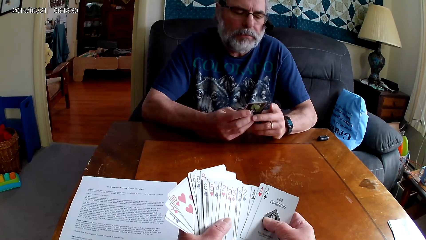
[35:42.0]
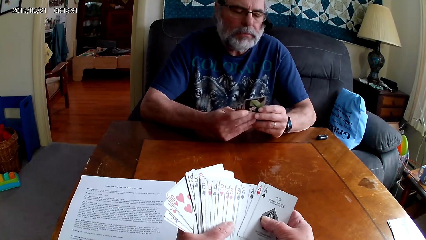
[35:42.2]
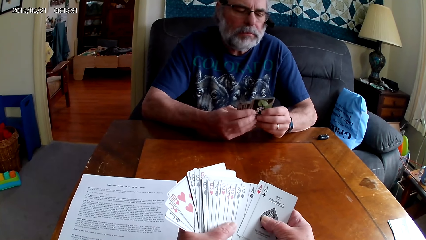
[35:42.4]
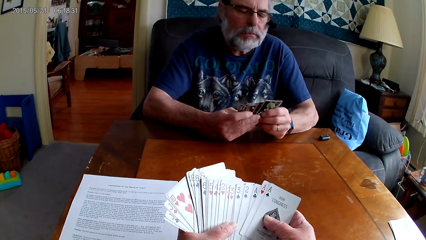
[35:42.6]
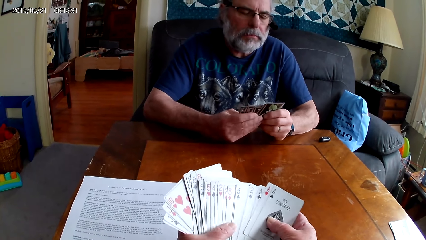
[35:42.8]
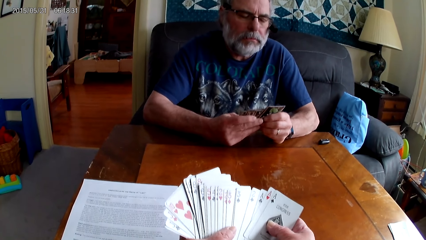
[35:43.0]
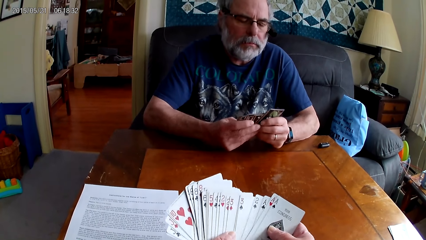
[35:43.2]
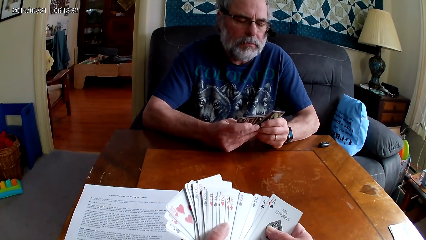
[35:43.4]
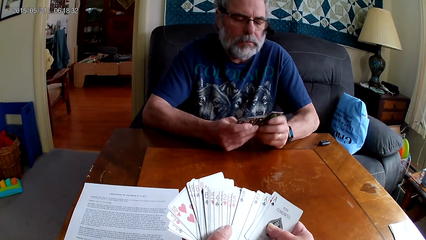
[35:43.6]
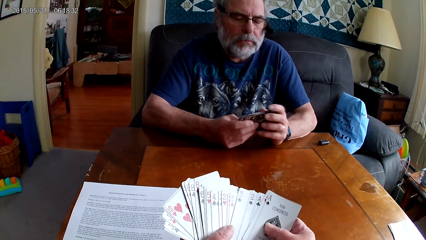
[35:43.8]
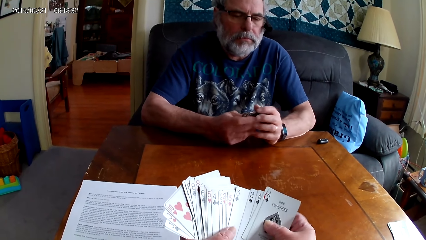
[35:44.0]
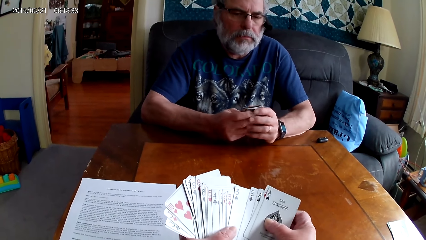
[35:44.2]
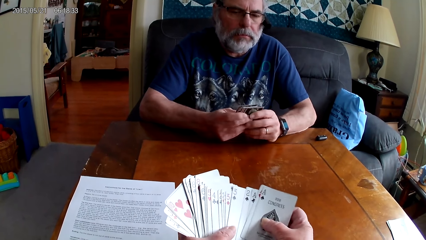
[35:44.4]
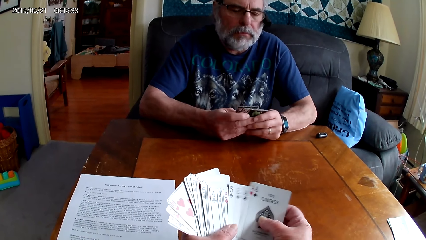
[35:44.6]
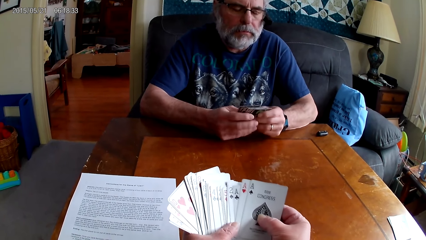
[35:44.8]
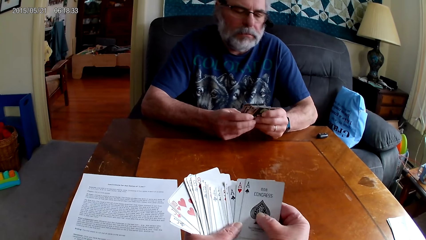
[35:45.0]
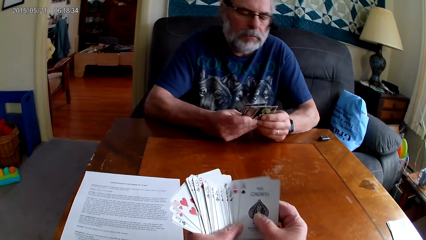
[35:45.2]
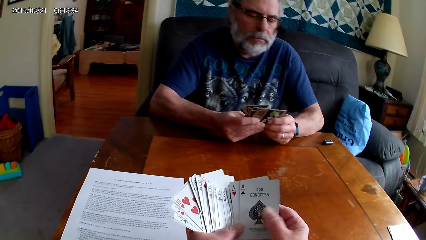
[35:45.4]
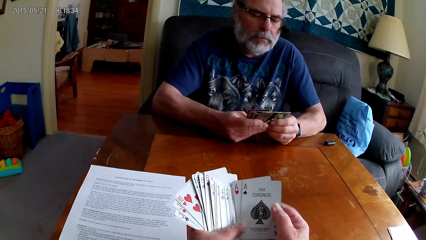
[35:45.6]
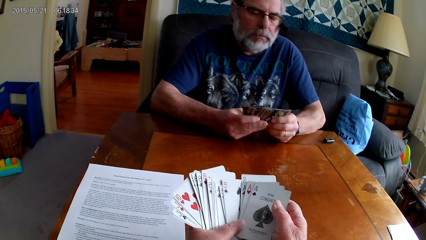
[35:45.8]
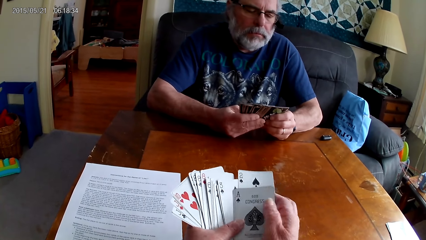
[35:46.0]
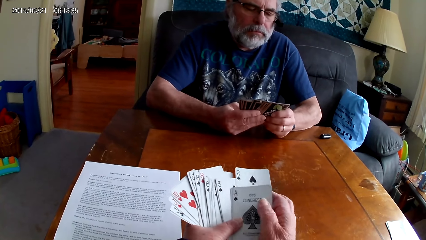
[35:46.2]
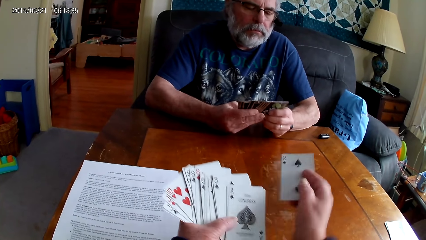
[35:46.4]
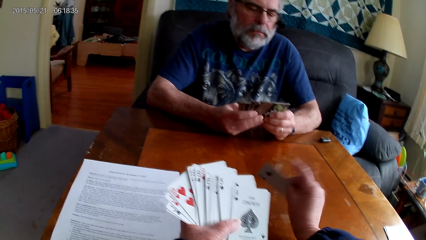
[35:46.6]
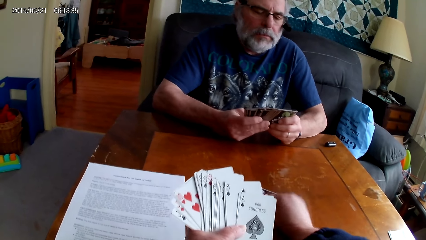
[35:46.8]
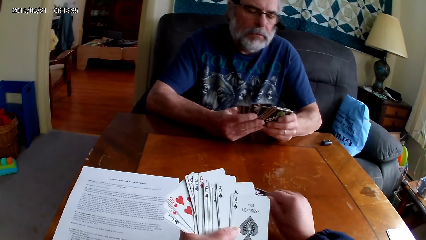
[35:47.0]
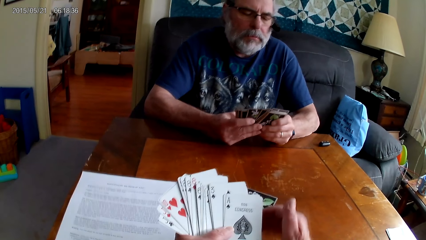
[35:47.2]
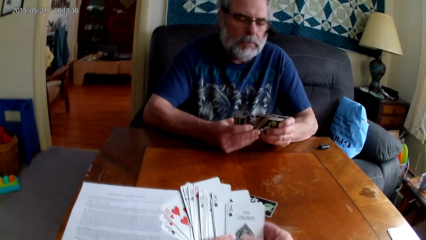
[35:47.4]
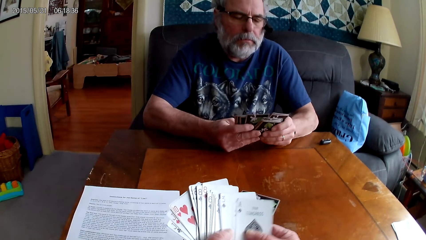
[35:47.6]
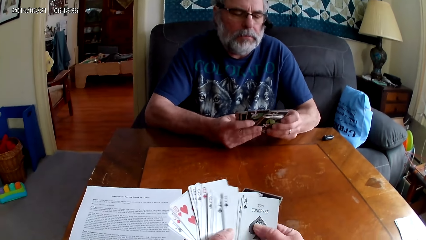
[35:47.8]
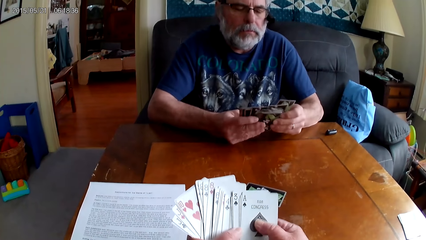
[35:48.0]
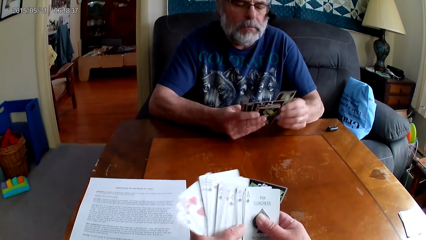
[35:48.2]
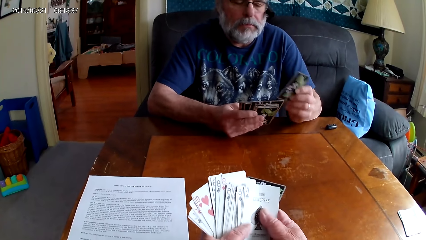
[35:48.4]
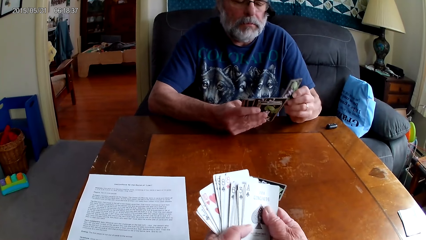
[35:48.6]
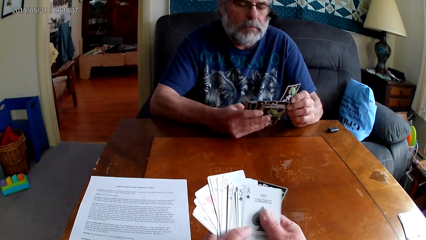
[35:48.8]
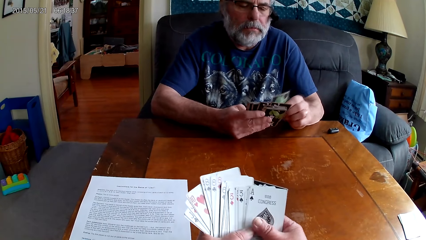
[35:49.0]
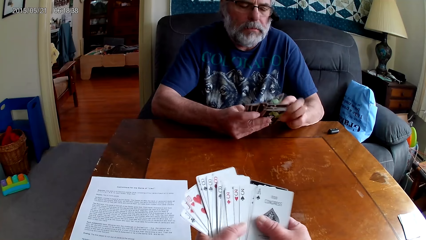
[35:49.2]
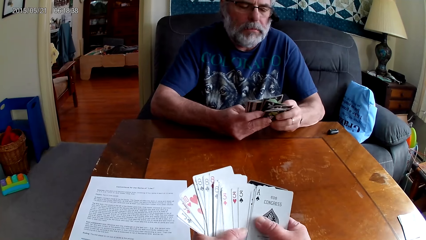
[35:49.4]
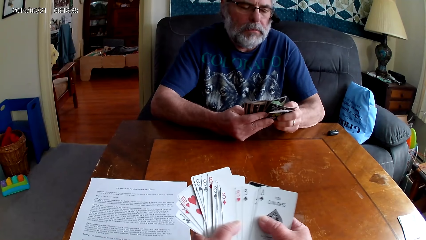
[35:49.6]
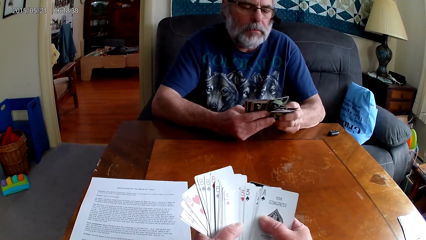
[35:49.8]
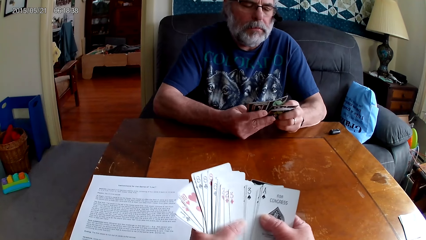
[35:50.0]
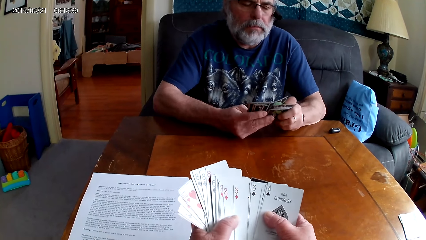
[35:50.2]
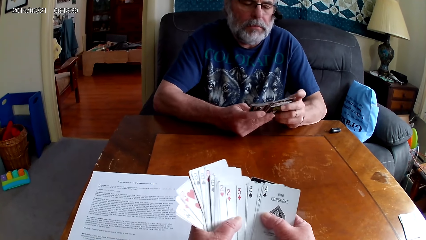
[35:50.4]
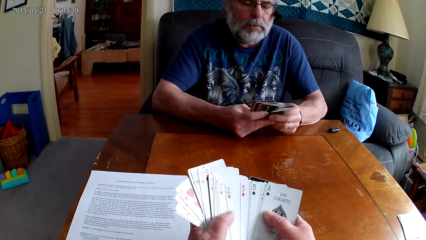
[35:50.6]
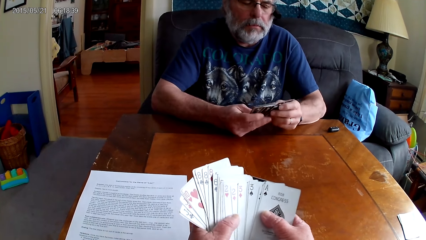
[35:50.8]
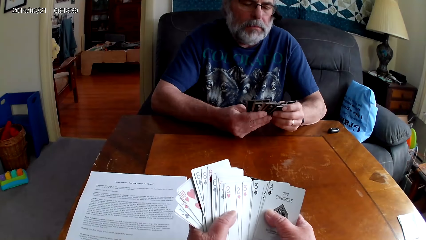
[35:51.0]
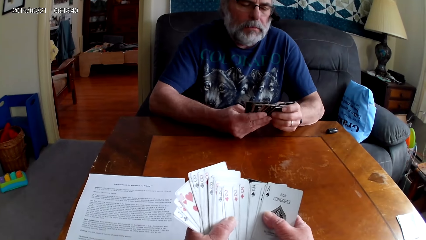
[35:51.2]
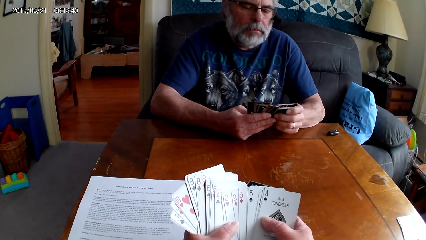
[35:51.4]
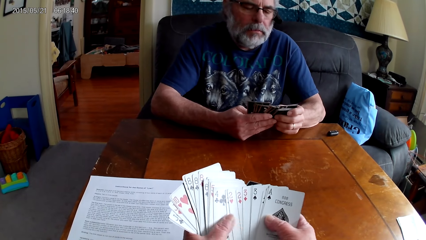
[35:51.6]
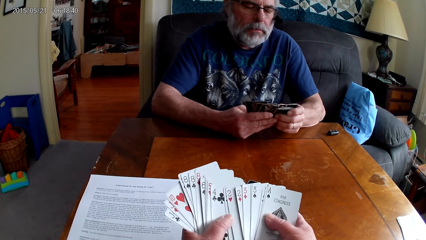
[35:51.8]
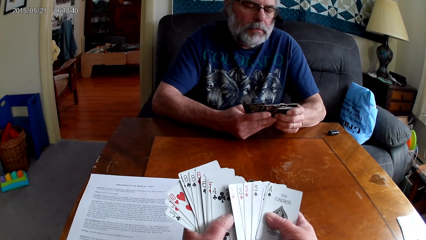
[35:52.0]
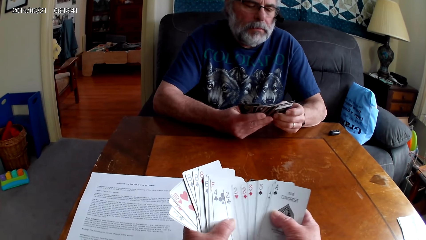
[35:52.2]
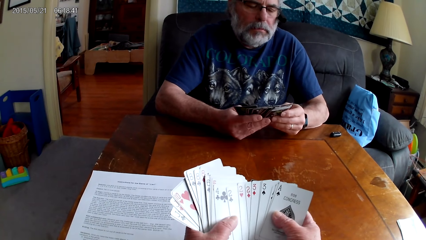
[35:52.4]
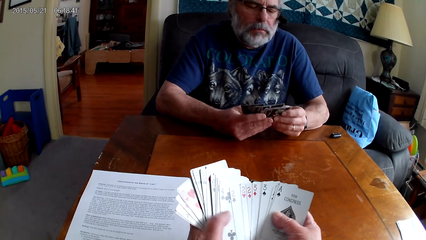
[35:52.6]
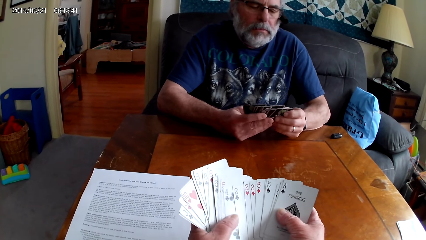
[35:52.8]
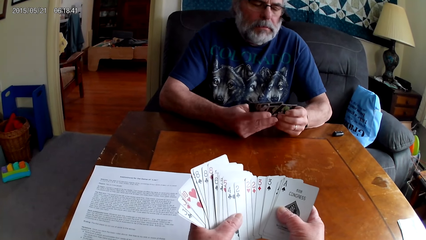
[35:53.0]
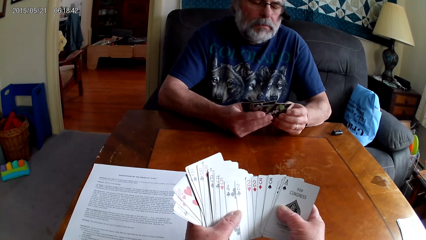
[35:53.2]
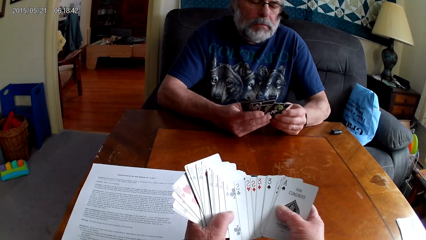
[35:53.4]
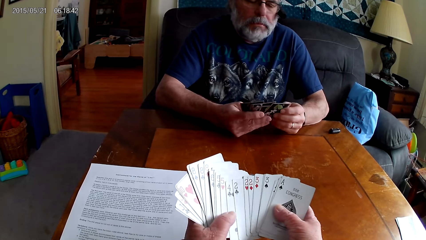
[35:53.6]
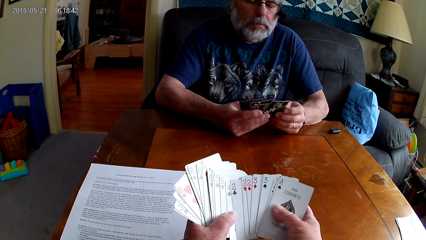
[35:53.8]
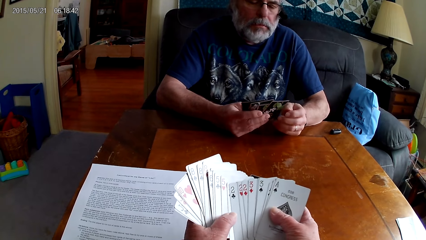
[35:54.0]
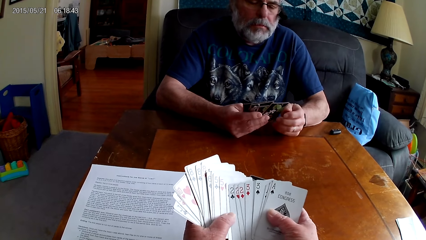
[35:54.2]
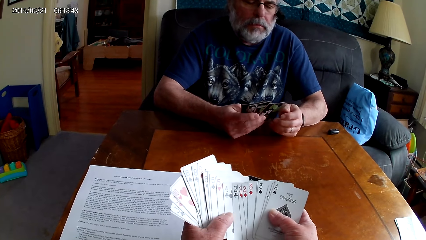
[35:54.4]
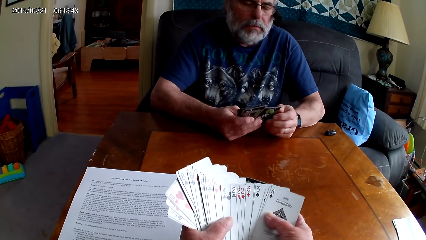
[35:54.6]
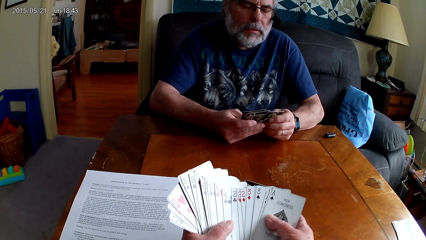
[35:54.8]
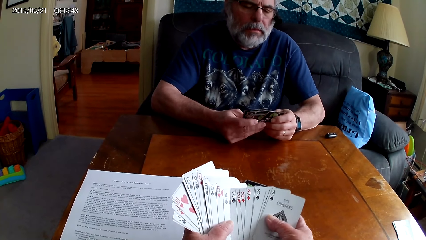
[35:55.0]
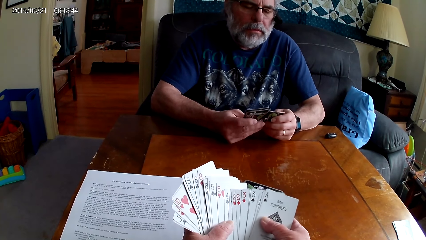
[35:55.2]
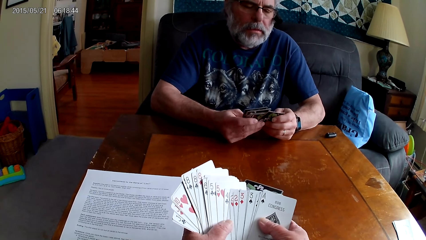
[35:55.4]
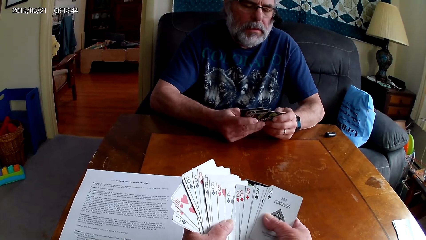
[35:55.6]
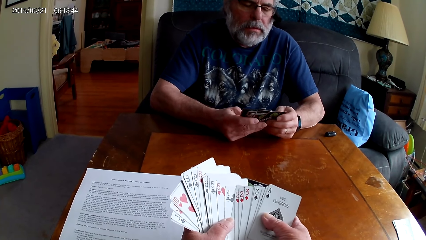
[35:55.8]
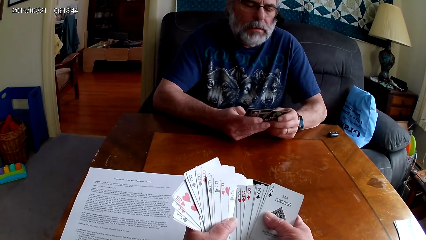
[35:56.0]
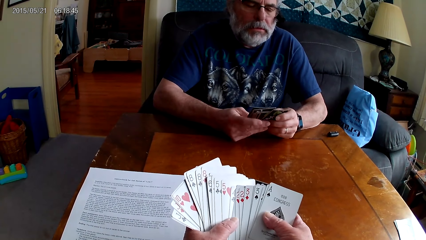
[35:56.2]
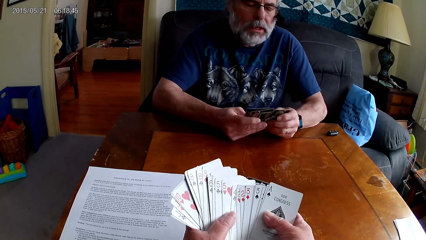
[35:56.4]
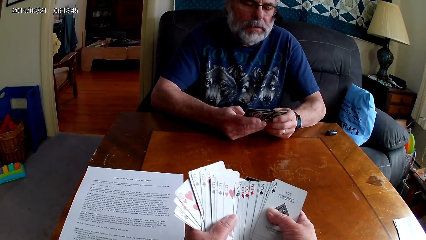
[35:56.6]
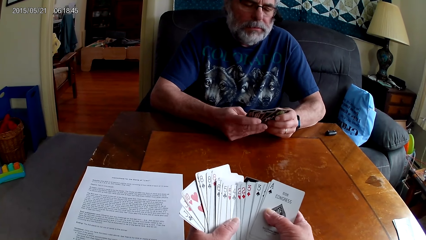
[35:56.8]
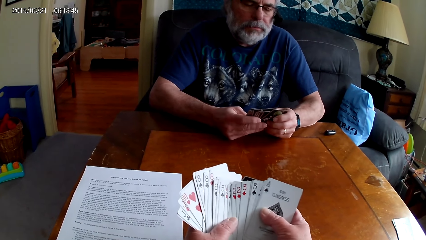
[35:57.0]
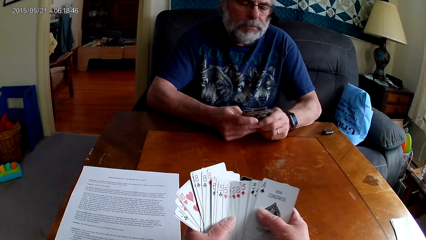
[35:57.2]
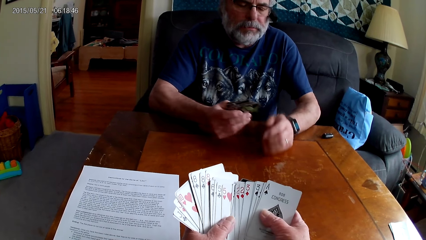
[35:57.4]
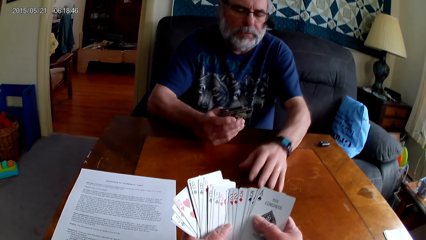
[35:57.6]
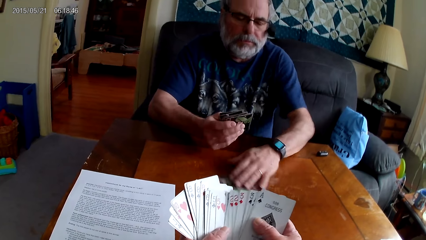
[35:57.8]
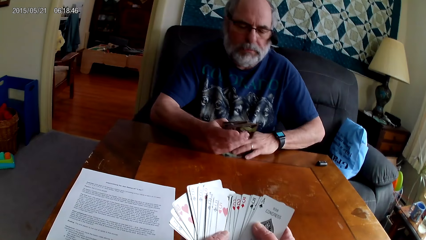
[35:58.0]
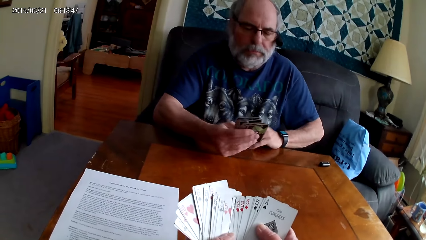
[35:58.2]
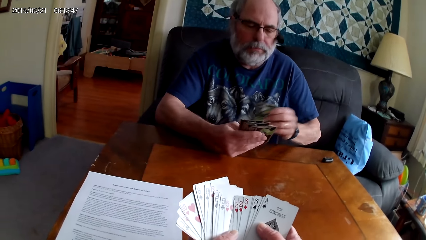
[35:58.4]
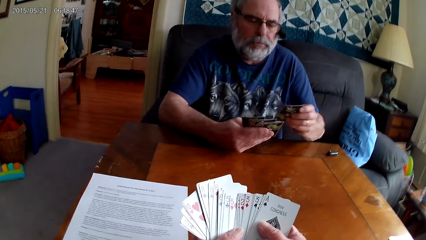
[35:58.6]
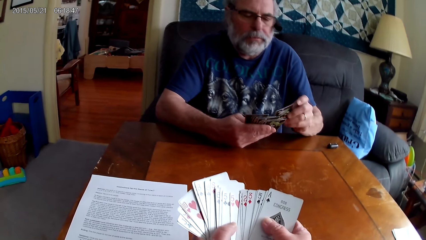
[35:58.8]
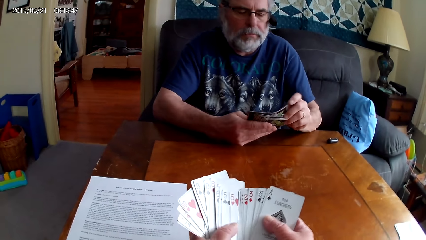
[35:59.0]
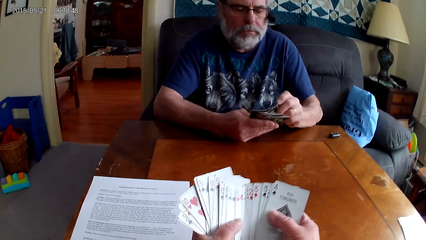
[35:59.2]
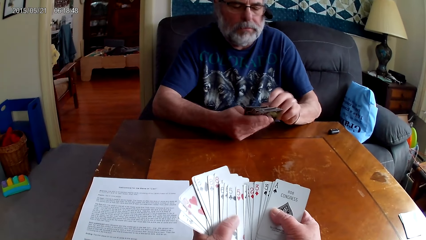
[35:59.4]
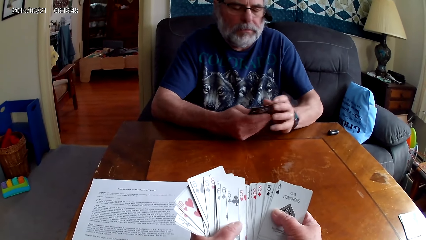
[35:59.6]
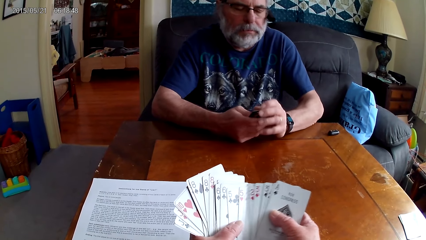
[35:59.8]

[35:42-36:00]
The camera wearer speaks. They put a card on the table and choose cards. A man picks a card from the table.
